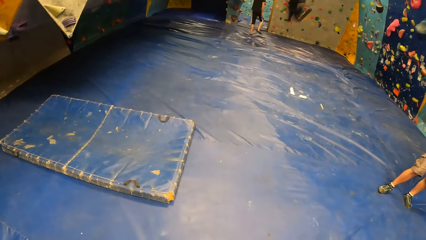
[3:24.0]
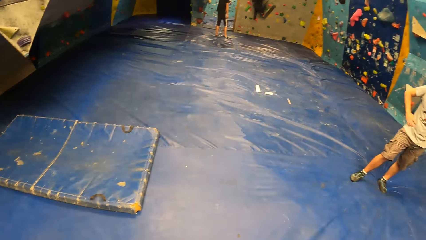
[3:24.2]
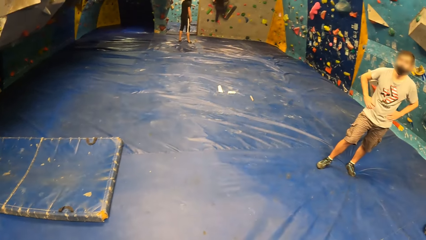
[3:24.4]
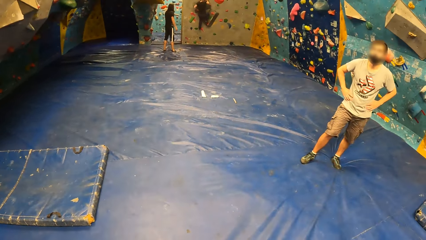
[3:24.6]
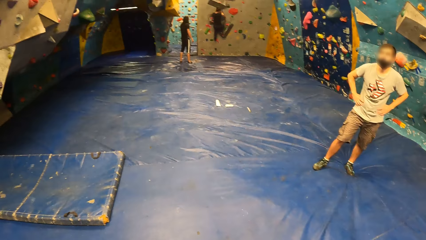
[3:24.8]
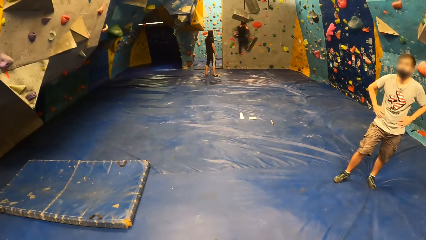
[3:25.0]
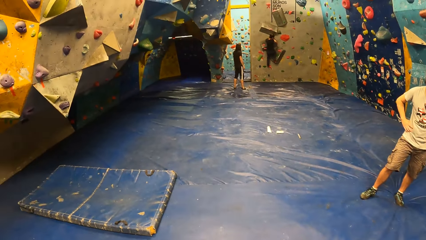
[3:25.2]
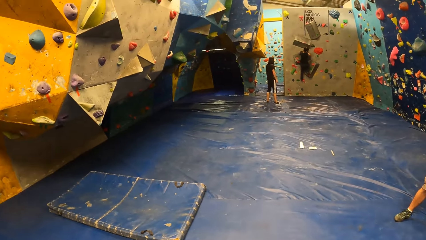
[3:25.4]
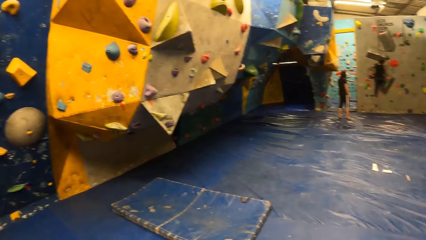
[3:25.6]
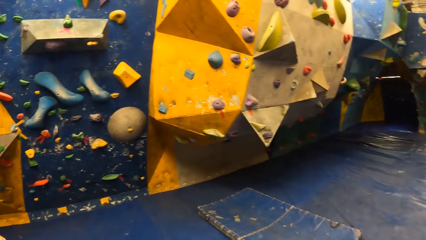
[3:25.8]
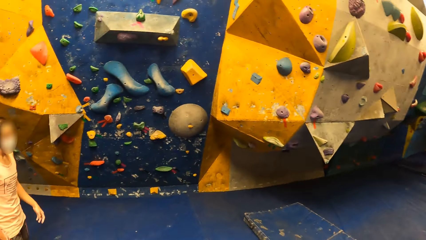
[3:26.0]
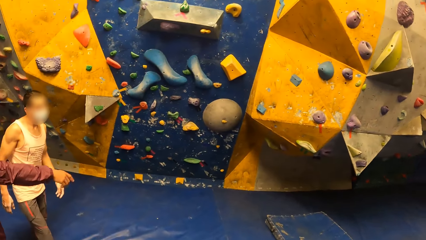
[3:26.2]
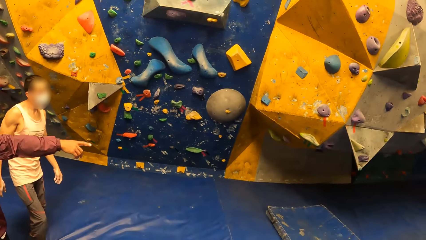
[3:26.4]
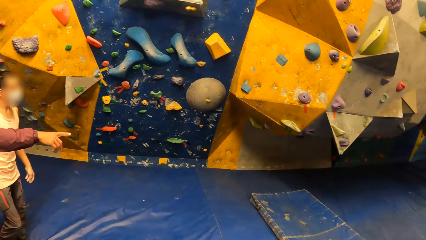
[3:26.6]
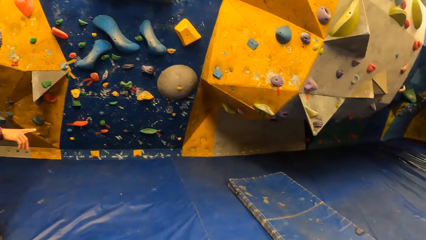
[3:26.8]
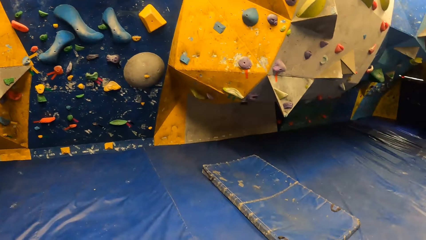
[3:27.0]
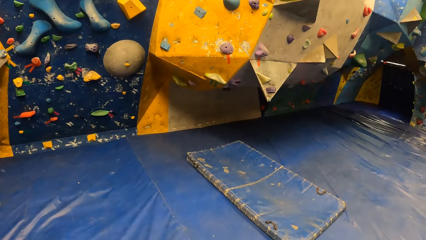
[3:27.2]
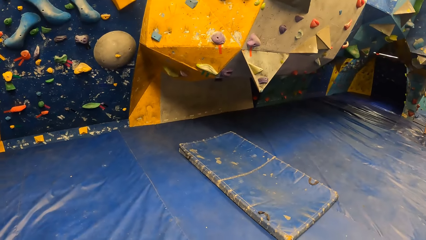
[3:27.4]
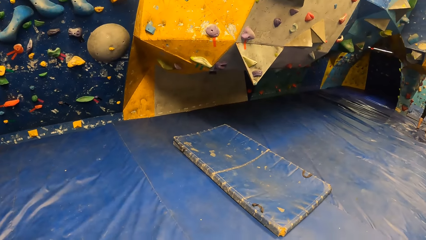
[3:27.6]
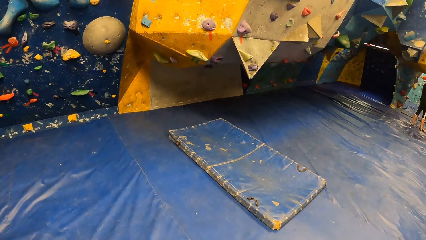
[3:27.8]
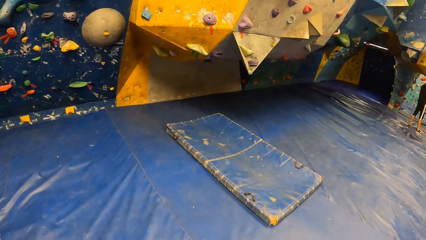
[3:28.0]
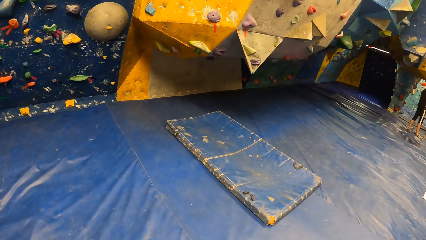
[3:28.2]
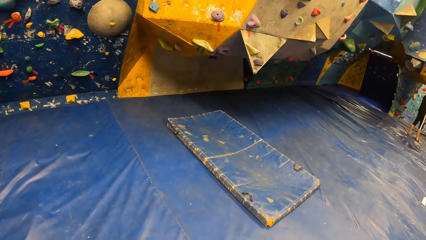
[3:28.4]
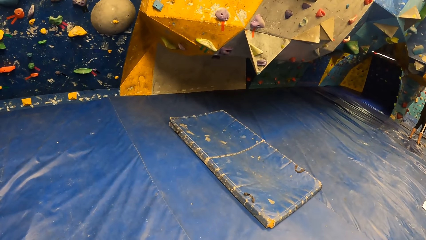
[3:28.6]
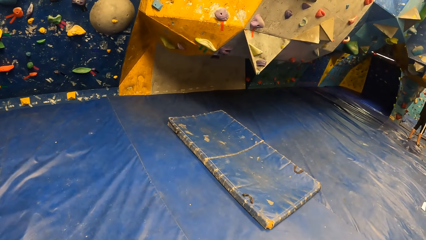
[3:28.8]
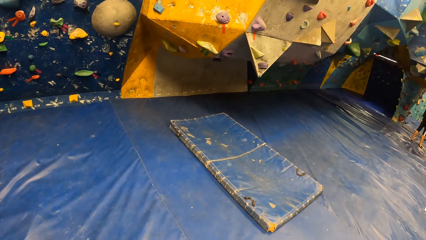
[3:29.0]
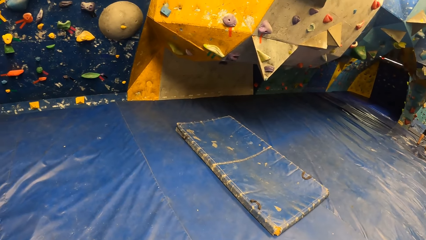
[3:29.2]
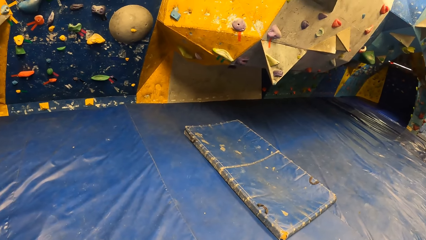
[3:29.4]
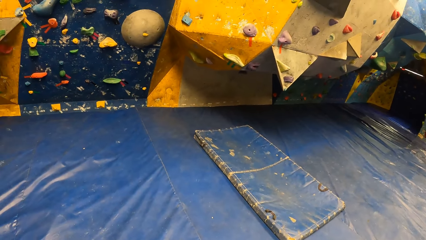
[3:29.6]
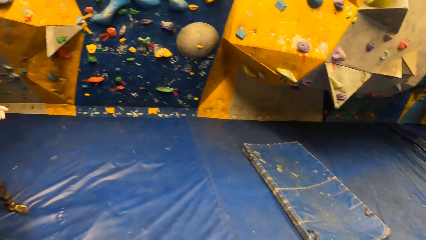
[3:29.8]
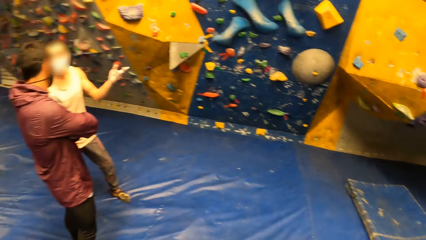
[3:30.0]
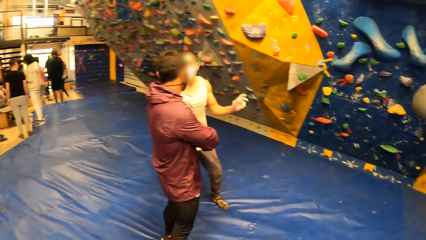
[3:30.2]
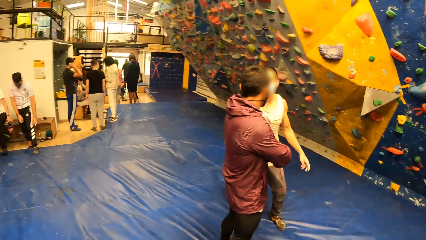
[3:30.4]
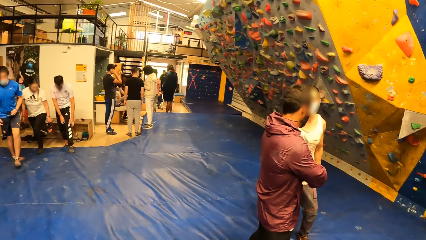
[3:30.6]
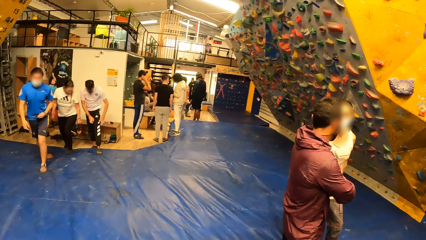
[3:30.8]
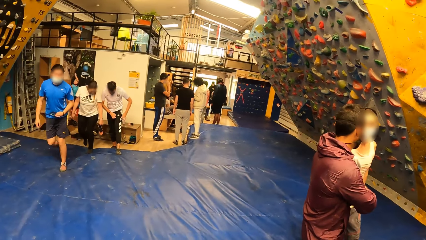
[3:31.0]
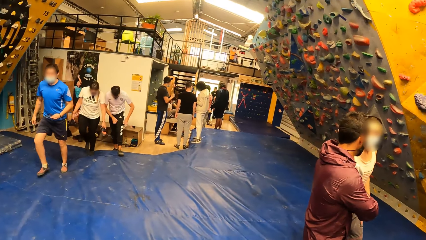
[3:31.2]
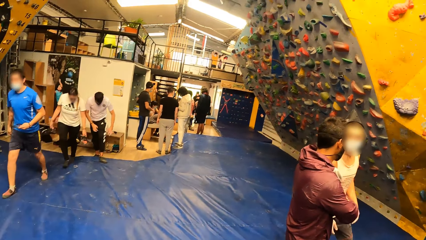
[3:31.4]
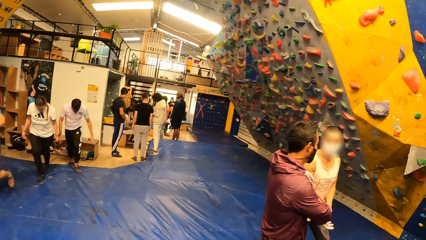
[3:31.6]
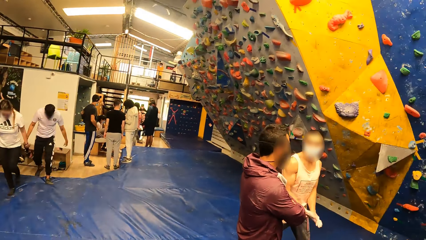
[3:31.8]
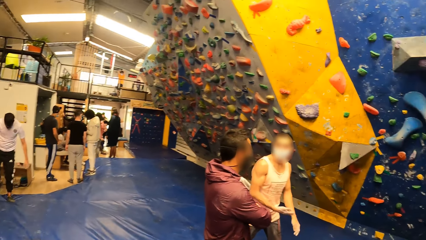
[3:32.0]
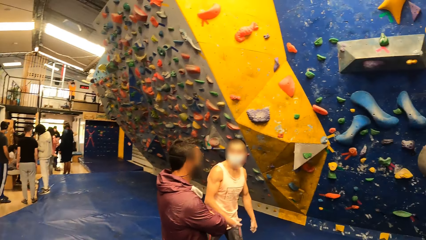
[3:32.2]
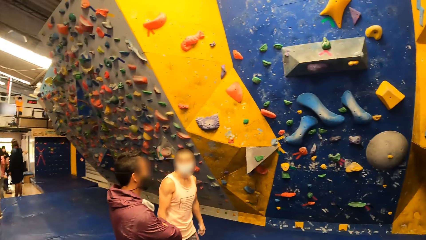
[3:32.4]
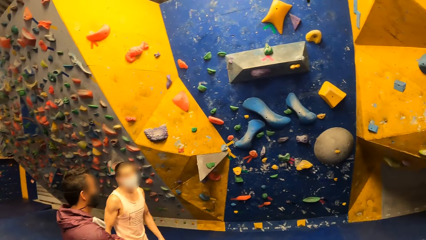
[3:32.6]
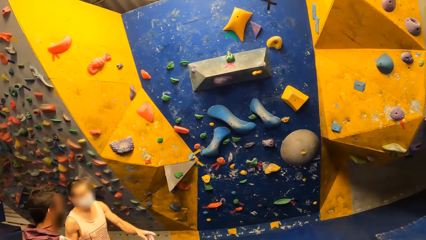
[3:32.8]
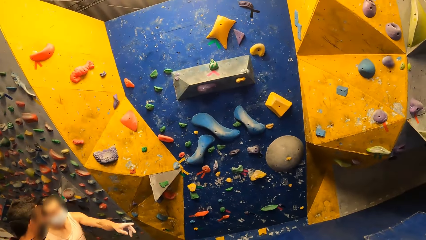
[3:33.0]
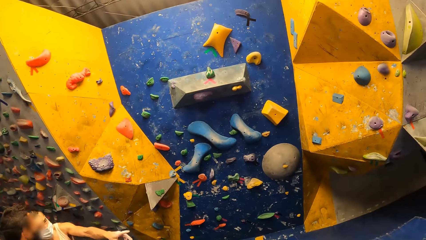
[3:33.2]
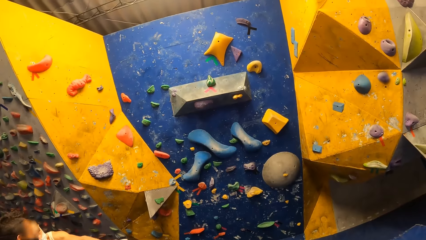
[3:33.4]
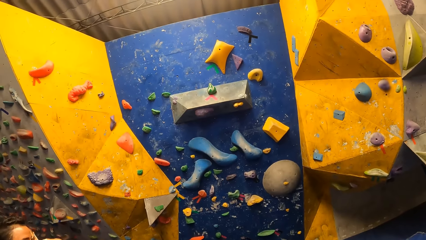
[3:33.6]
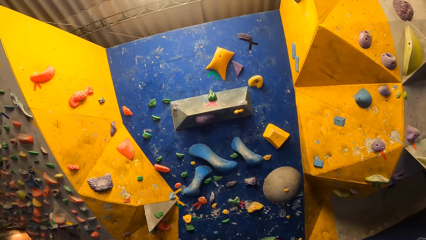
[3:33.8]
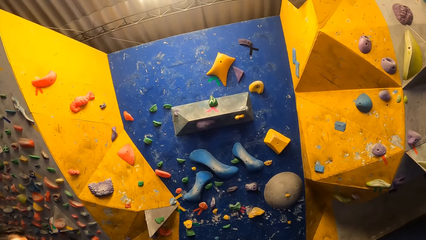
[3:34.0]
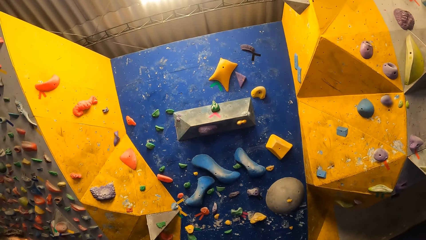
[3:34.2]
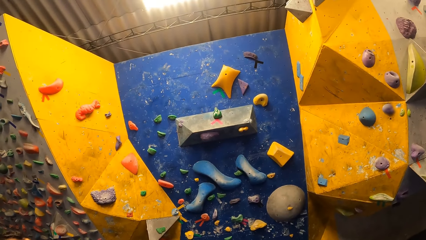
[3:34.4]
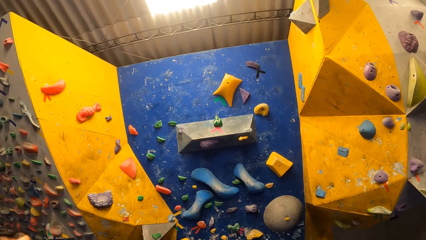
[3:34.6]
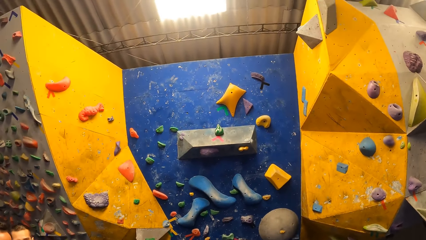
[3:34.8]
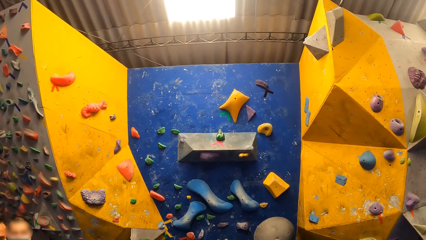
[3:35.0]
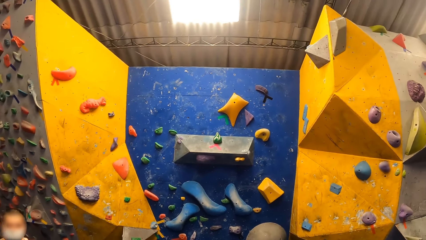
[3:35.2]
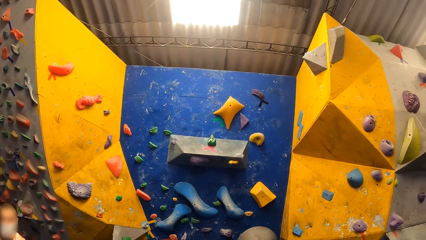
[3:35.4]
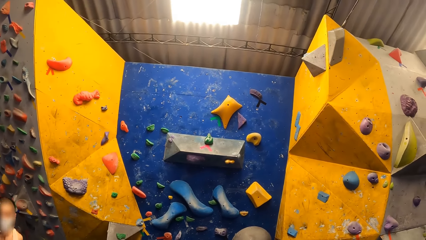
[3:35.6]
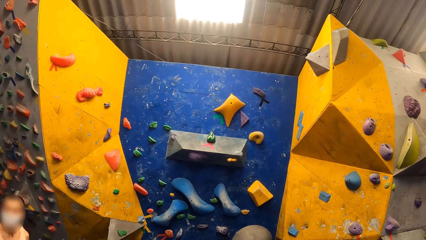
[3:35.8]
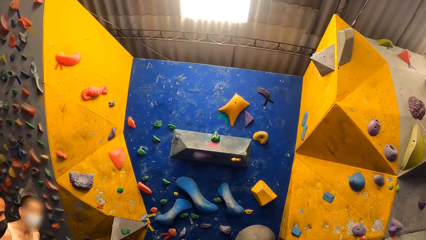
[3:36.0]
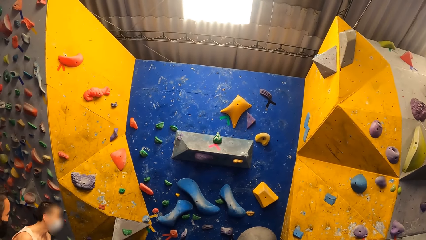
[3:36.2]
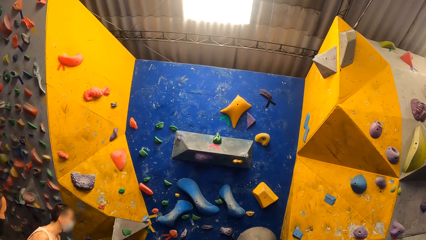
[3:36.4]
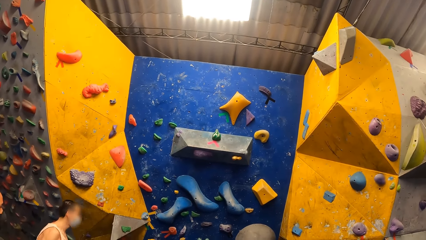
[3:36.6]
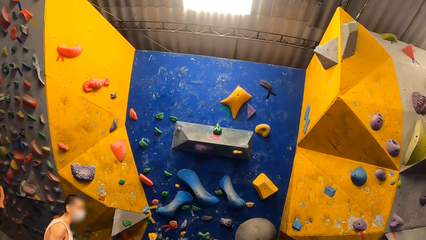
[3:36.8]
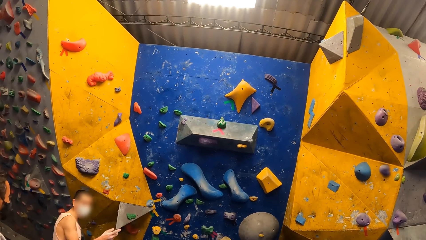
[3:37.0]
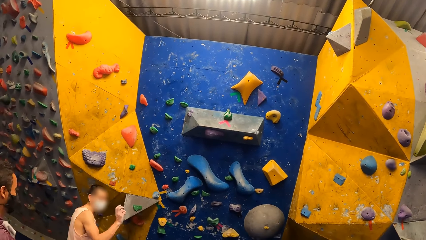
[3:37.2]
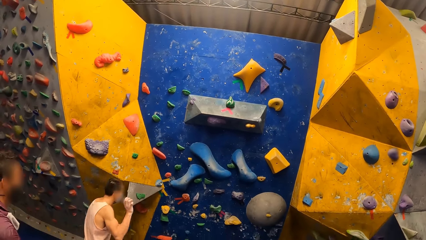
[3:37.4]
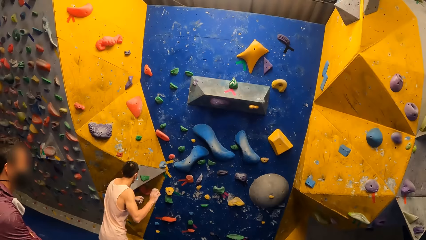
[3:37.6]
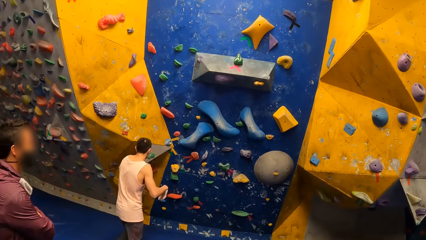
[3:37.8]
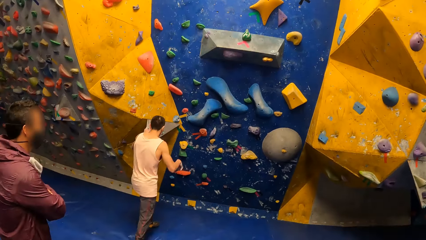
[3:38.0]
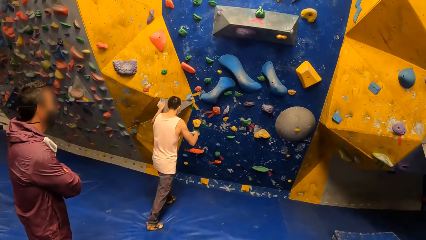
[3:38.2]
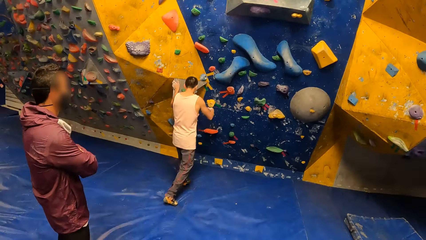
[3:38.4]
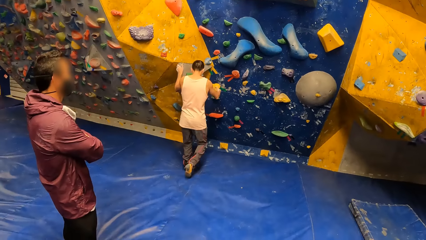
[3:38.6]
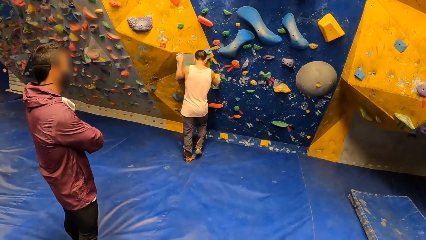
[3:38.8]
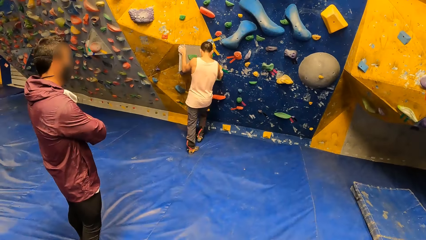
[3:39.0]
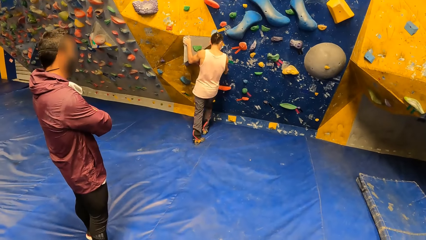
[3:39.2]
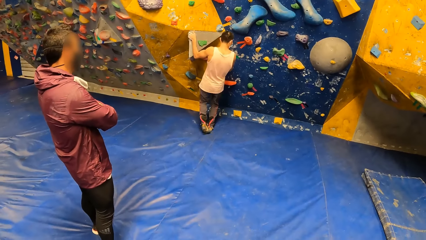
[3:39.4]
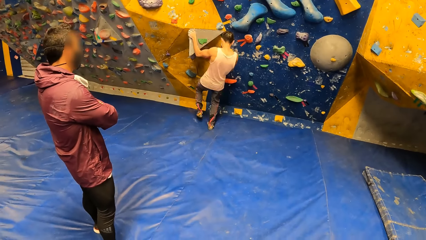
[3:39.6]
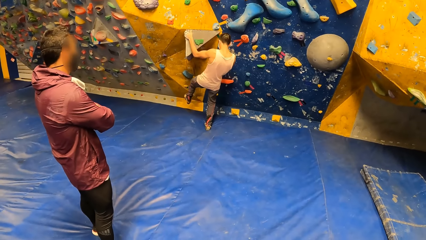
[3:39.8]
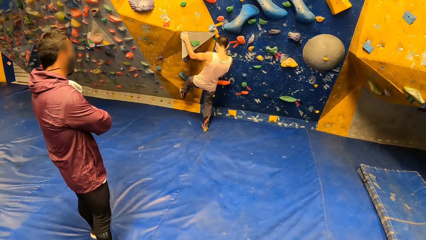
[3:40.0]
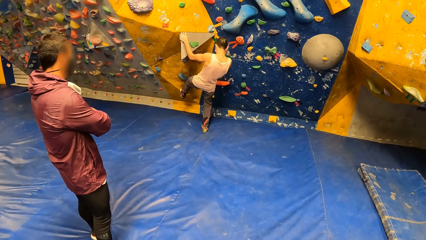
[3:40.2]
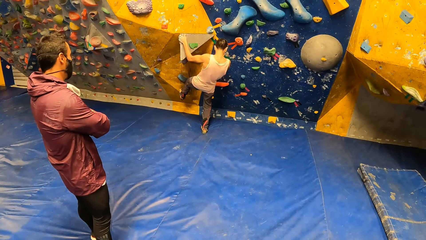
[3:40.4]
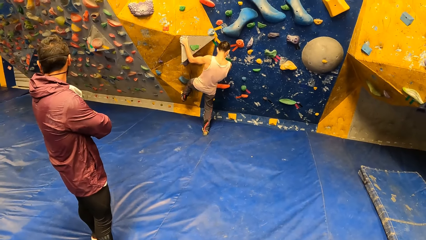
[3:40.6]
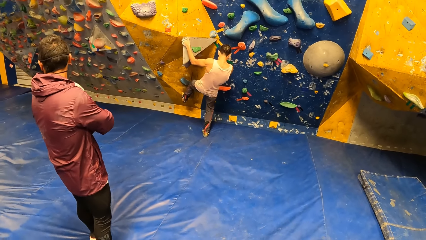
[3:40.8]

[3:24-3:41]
The camera wearer looks around. A man converses with another man. A man interacts with another man. The man walks towards the bouldering wall, grabs the crag with his hands, and climbs the crags with his hands and feet.
